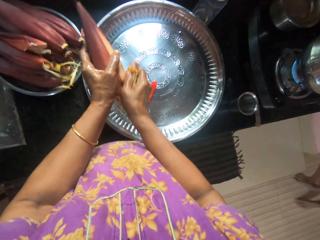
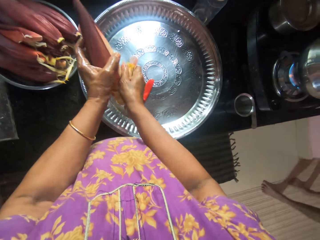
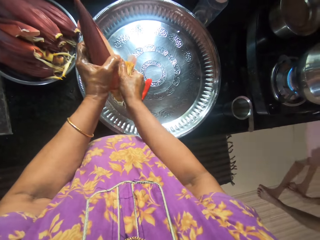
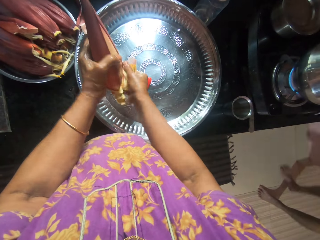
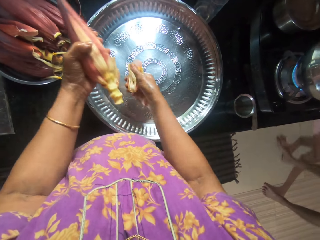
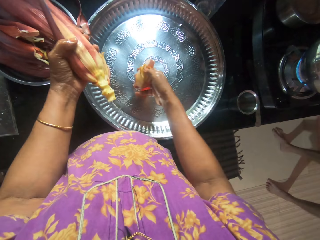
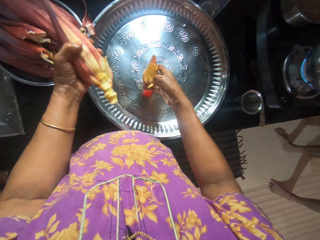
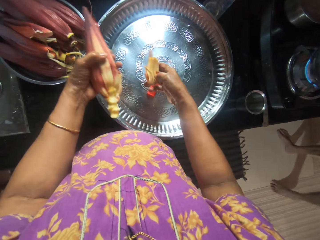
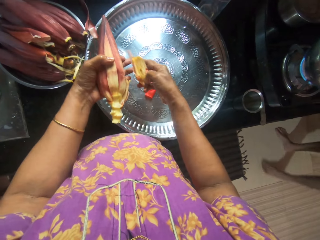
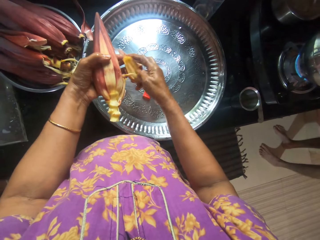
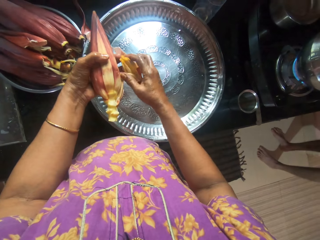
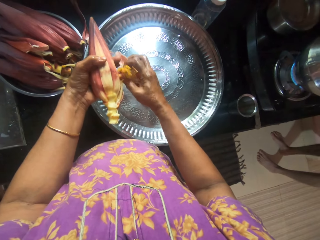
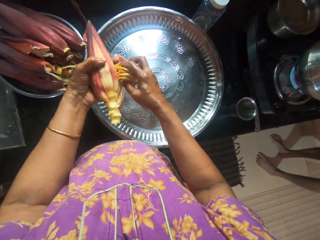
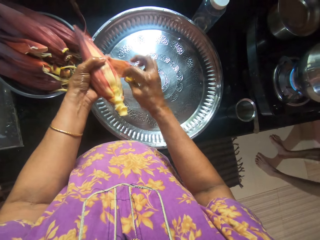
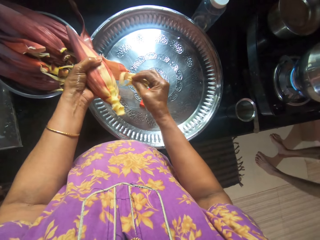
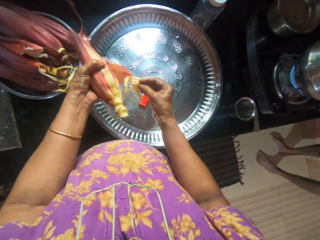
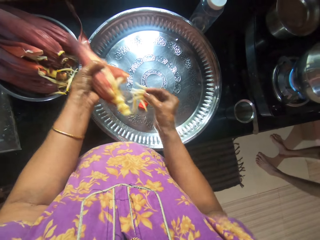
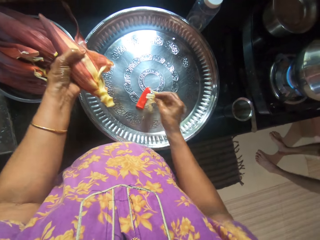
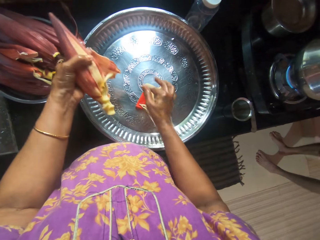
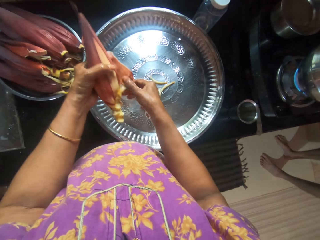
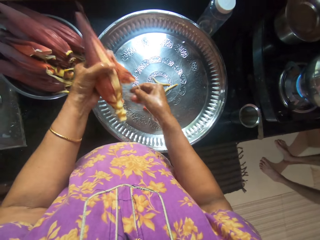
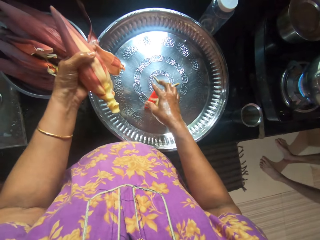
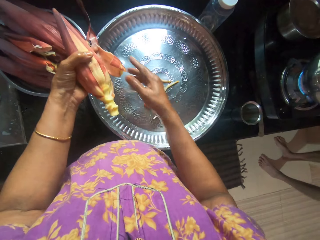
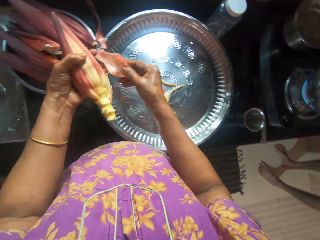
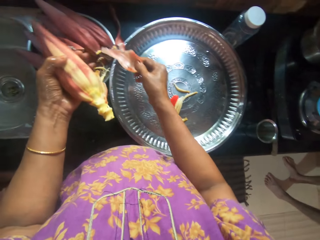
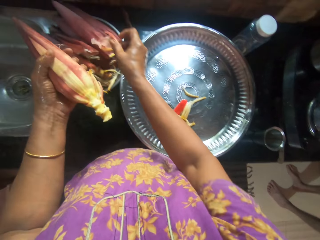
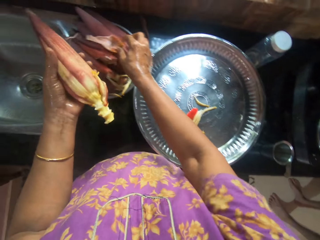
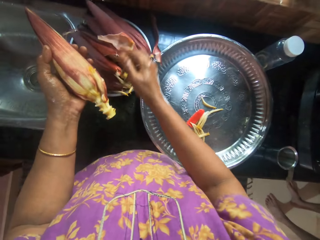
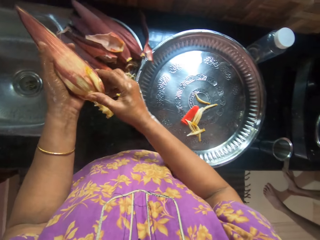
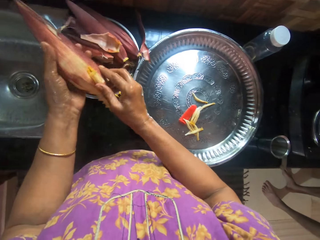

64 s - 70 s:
A man walks around the kitchen. The camera wearer plucks the anthers. They drop a part of the plantain flower or anthers into a tray. They take a banana anther and place the anthers in the tray. They take a banana petal and put the banana petal in the tray. They drop a part of the plantain flower into the container.

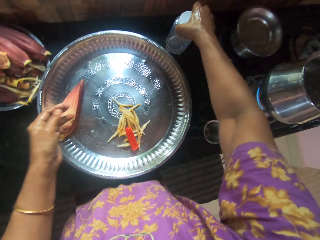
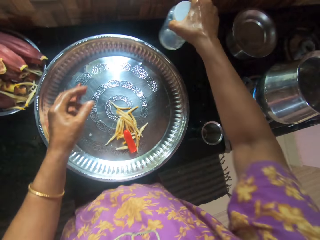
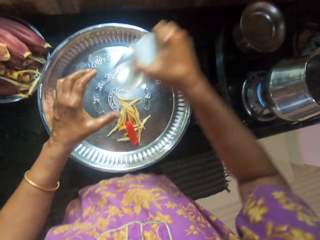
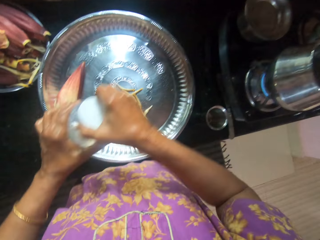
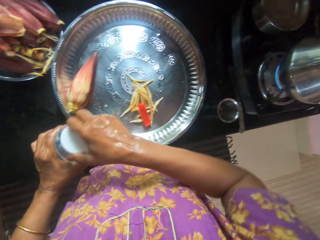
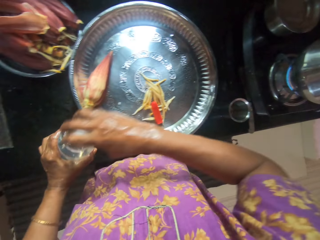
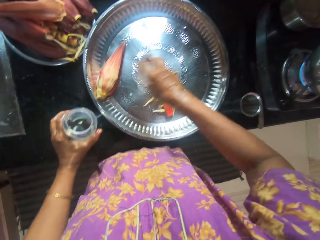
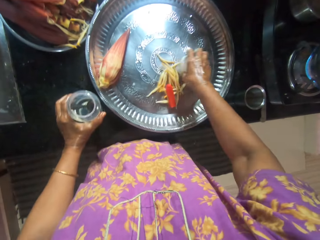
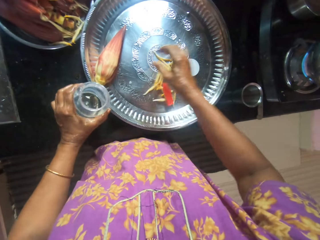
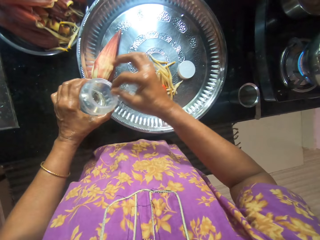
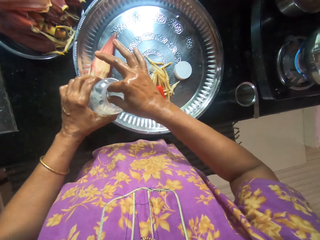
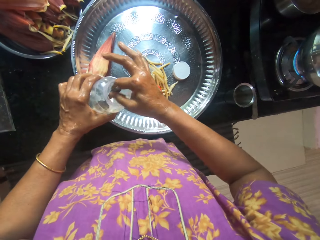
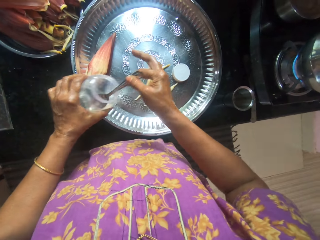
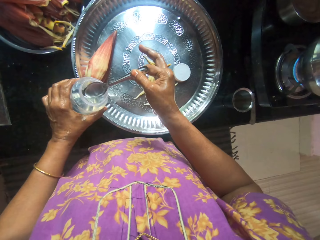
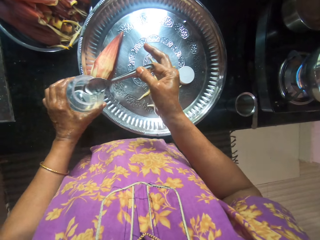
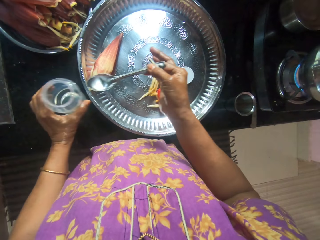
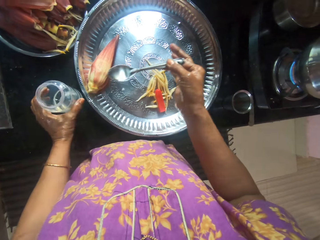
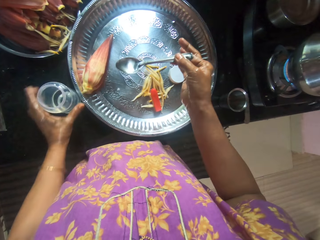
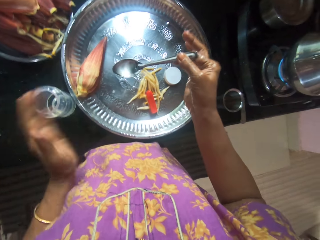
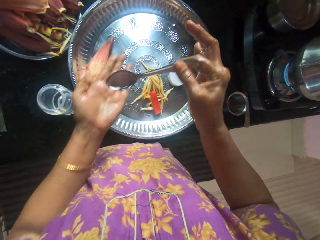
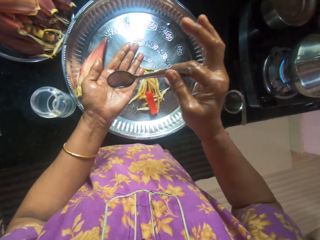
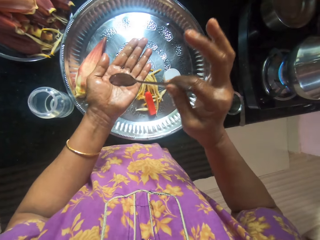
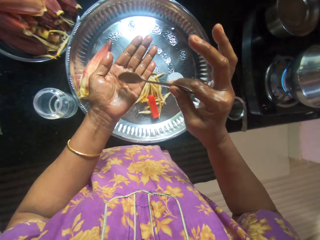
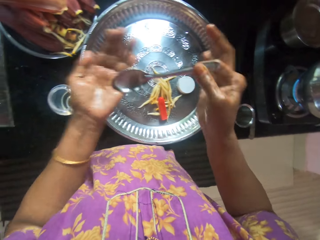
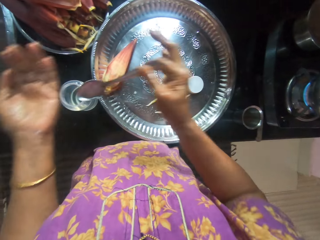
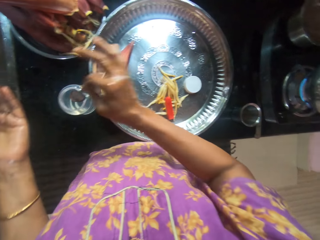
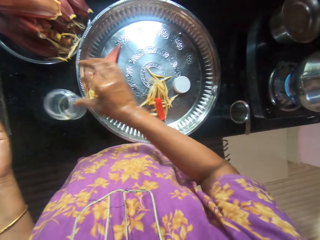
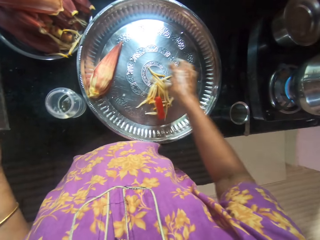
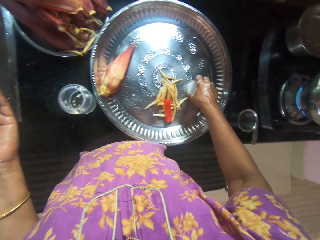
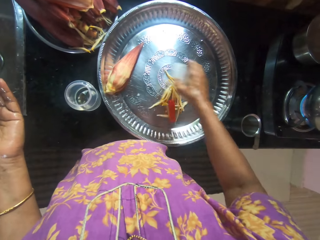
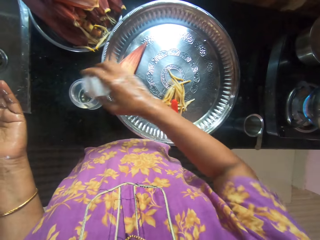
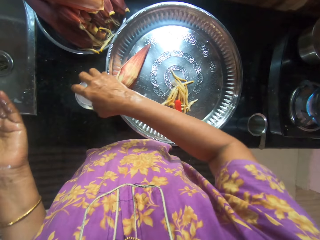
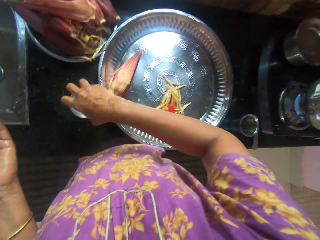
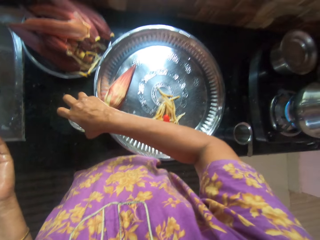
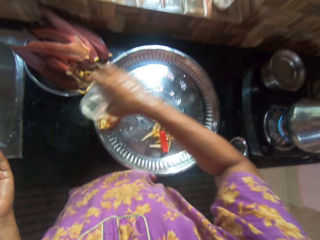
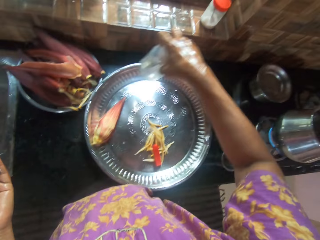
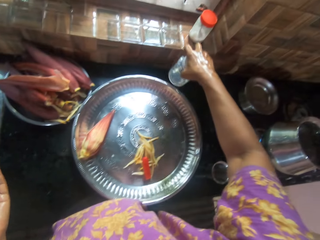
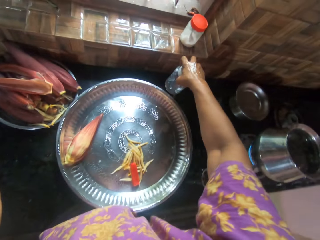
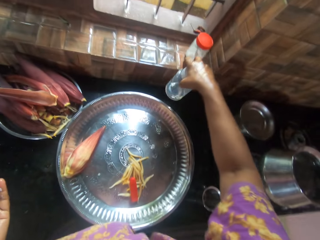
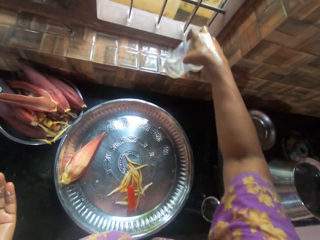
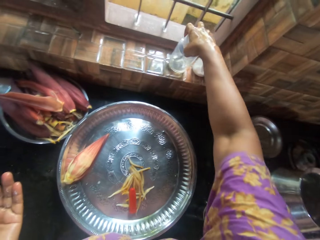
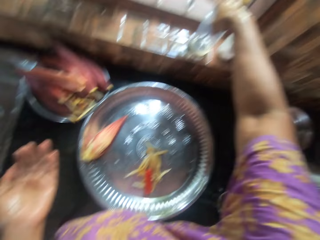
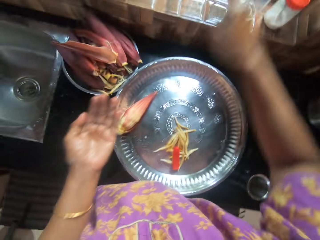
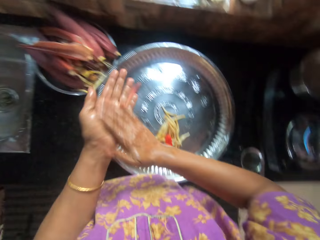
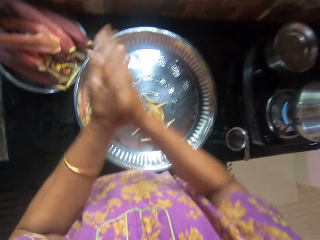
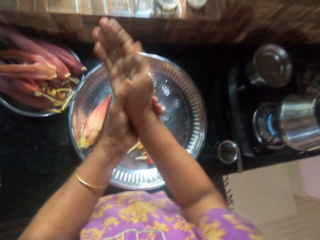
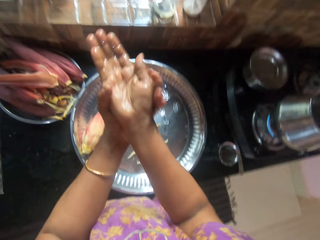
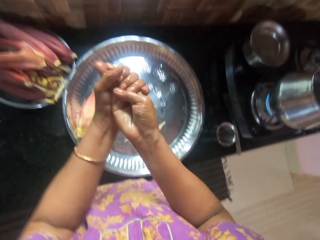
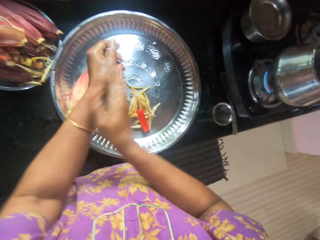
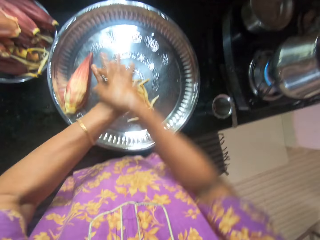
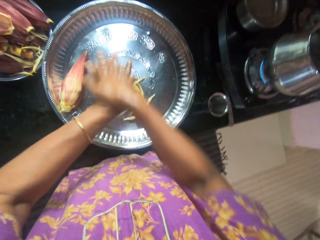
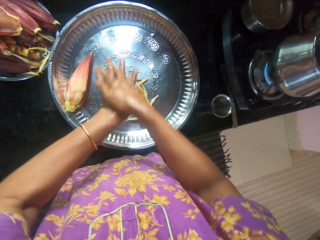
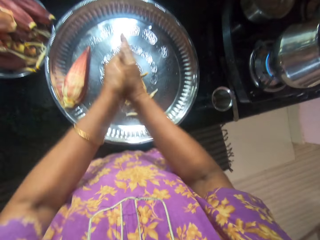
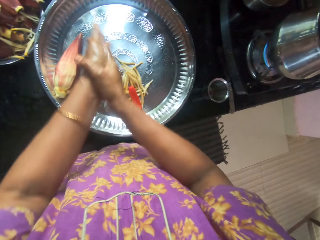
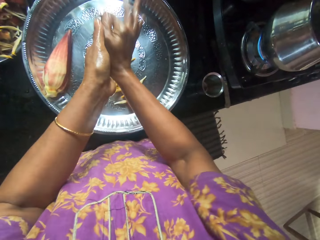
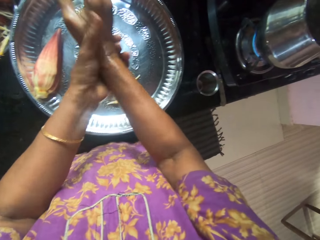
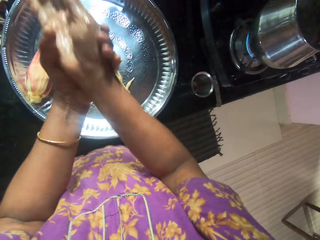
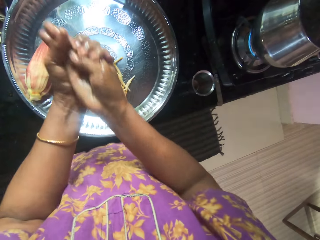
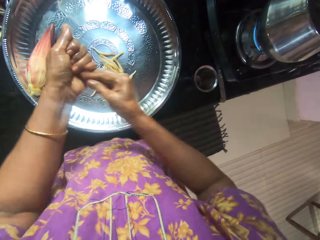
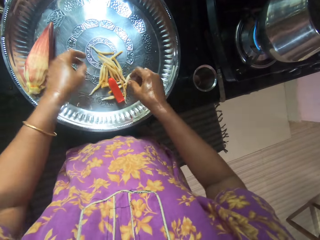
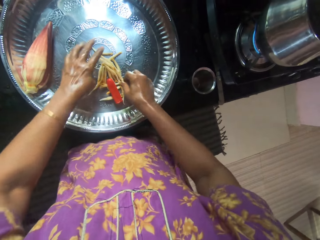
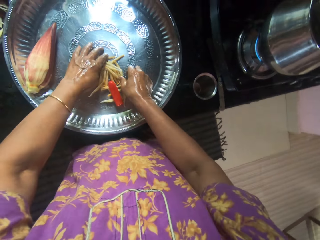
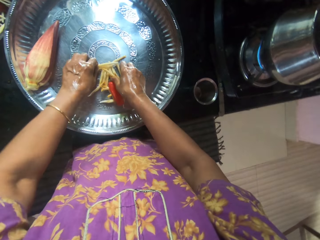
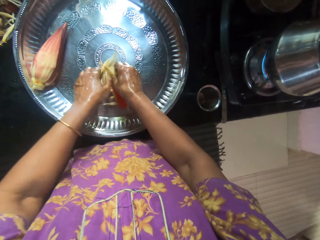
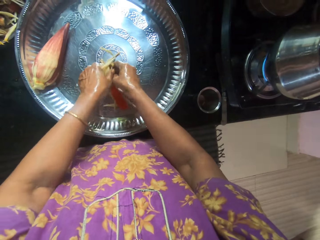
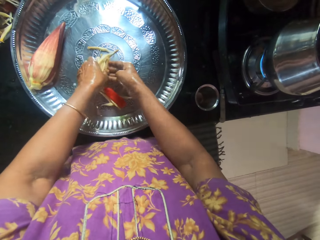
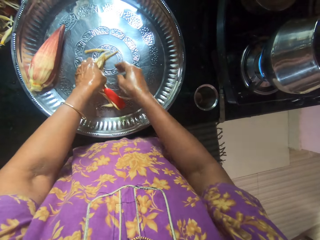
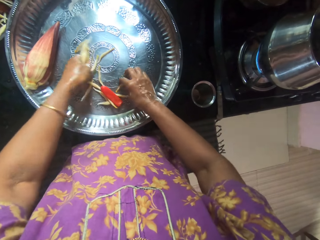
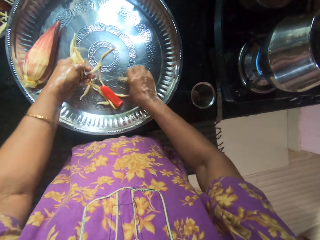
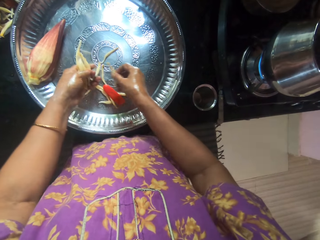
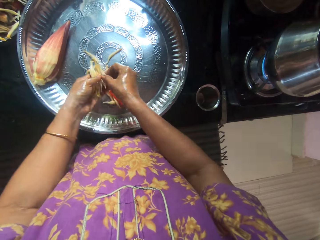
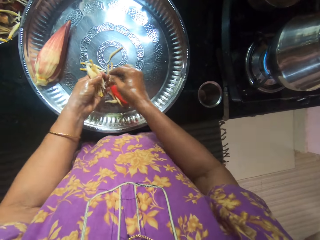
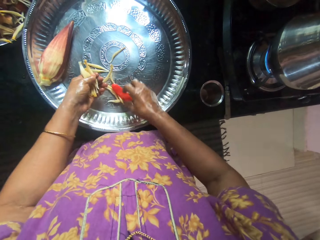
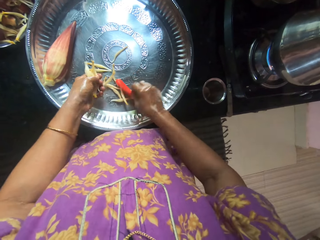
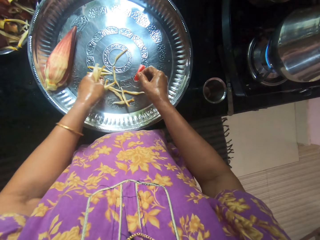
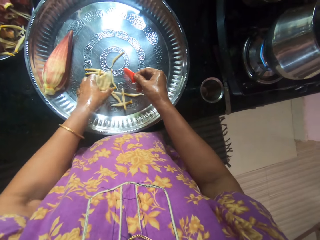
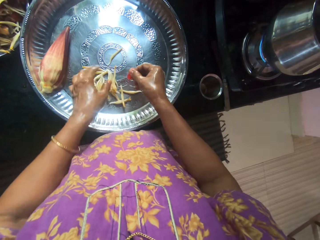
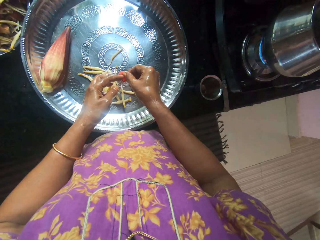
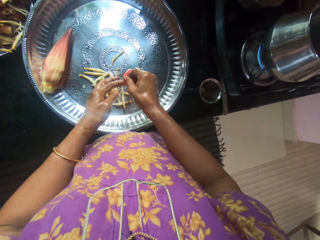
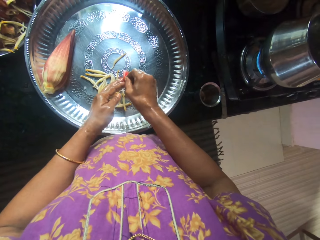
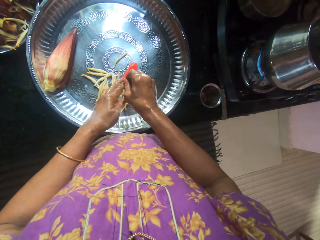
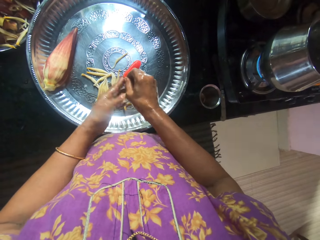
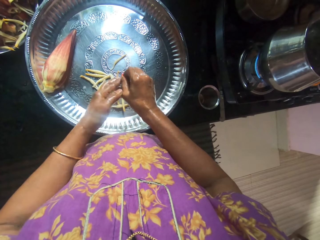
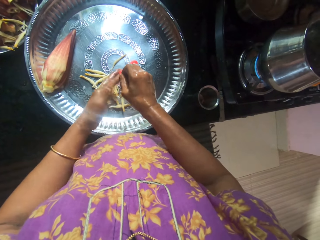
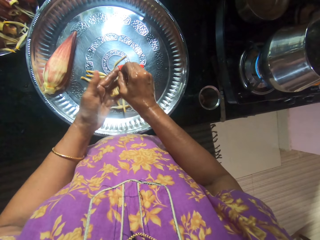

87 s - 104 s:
The camera wearer passes the container of oil to her left hand. She opens the container of oil with her right hand. She drops the cover of the container of oil into the tray. She takes a spoon. She scoops body oil from the container of oil with her right hand with the spoon inside the container. She drops the container of oil on the kitchen counter. She pours the spoon of oil onto her left palm. She drops the spoon into the container of oil. She picks up the cover of the container of oil from the tray with her right hand. She covers the container of oil. She picks up the container of oil with her right hand. She drops the container of oil by the kitchen window. She rubs her palms and the back of her hands together. She applies oil in her hands. She picks parts of the plantain flower from the tray with both hands into her left hand. She picks up the rubber glove from the tray with her right hand. She pours the parts of the plantain flower in her left hand into the tray. She wears the rubber glove onto her left index finger.
